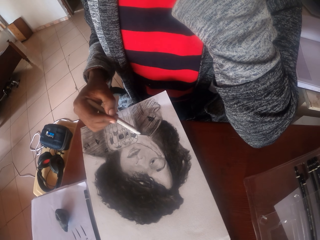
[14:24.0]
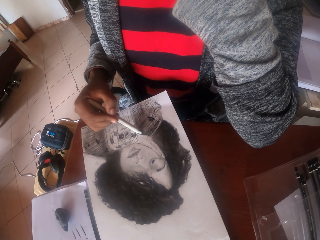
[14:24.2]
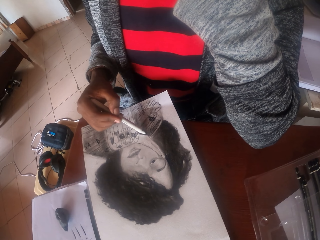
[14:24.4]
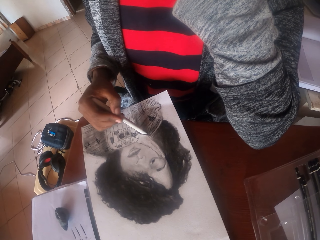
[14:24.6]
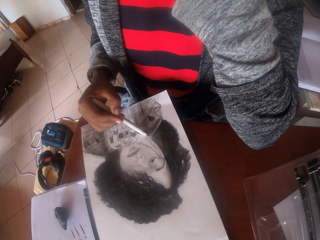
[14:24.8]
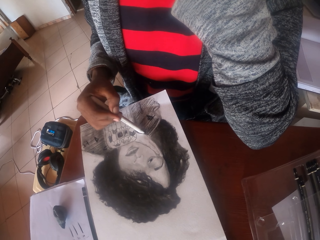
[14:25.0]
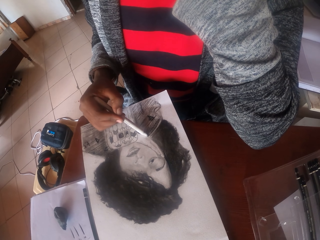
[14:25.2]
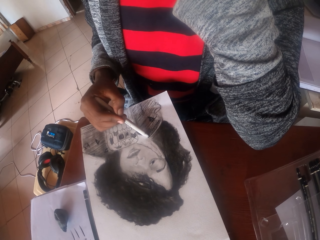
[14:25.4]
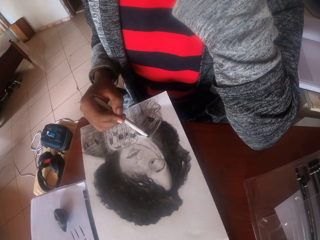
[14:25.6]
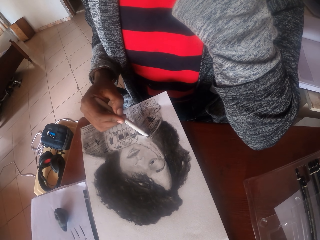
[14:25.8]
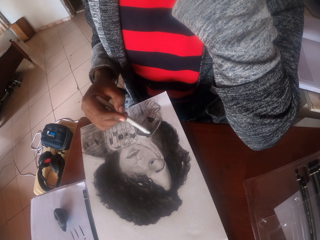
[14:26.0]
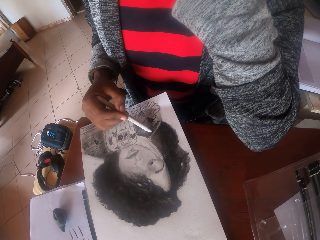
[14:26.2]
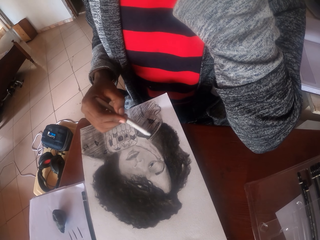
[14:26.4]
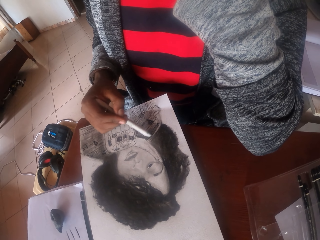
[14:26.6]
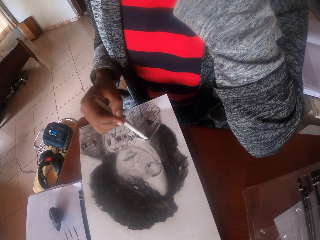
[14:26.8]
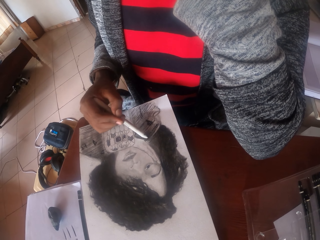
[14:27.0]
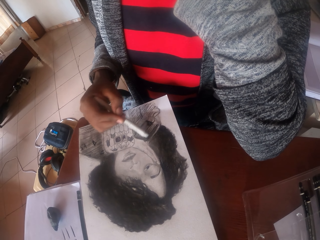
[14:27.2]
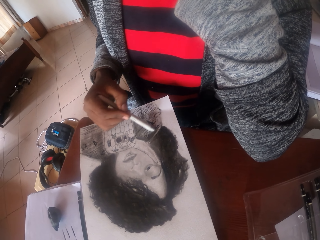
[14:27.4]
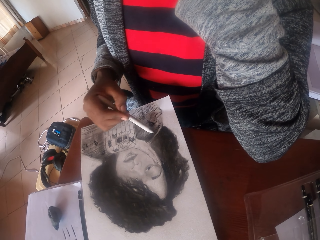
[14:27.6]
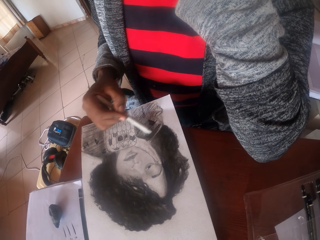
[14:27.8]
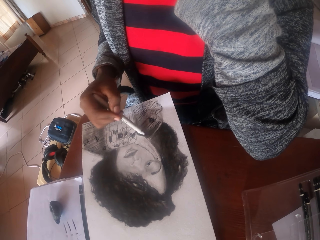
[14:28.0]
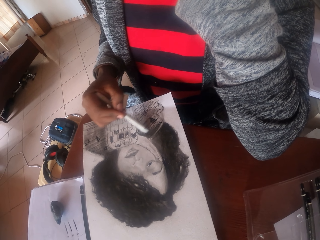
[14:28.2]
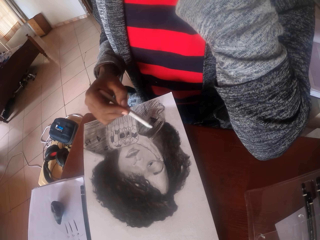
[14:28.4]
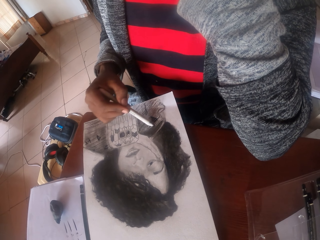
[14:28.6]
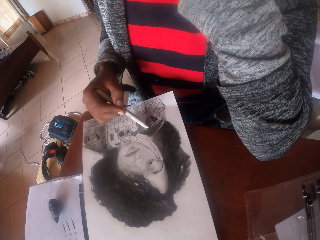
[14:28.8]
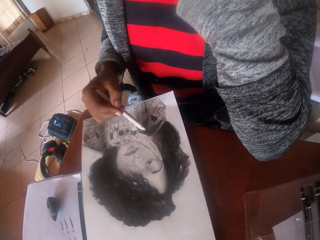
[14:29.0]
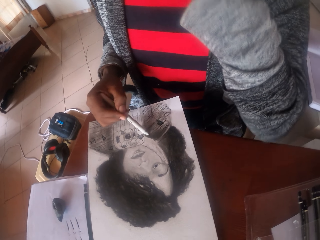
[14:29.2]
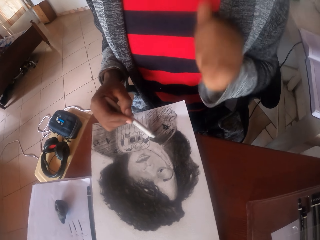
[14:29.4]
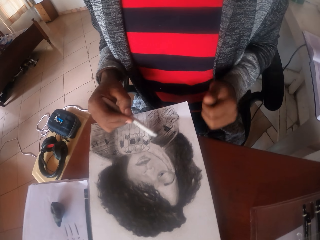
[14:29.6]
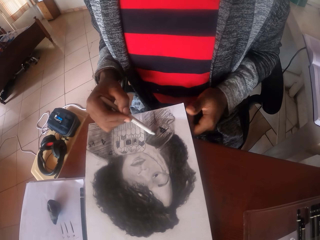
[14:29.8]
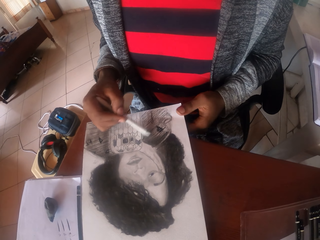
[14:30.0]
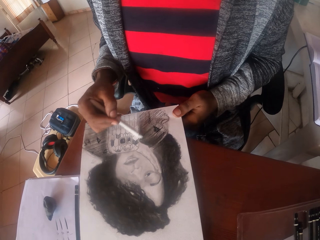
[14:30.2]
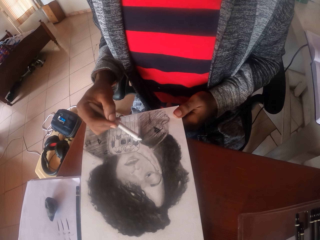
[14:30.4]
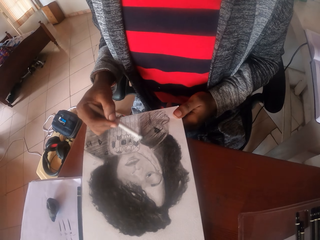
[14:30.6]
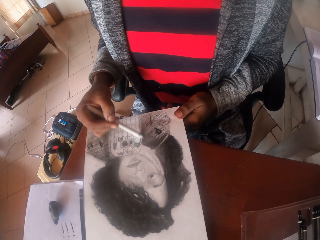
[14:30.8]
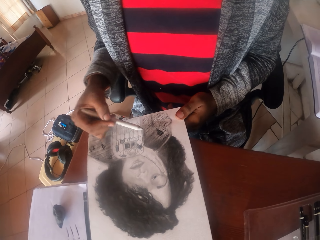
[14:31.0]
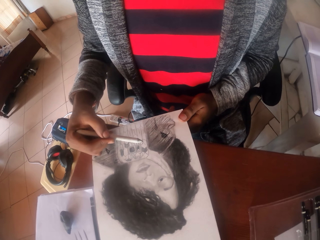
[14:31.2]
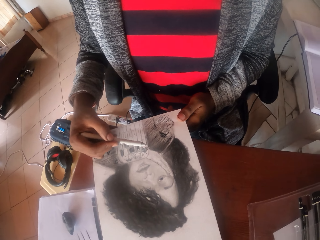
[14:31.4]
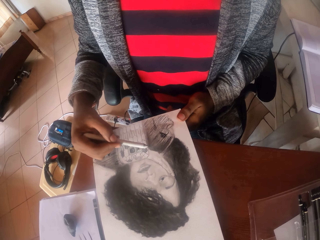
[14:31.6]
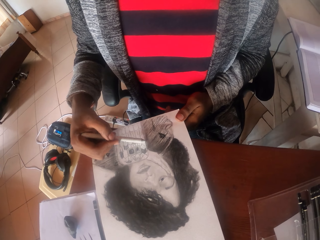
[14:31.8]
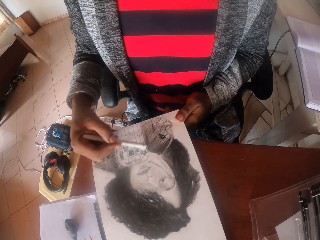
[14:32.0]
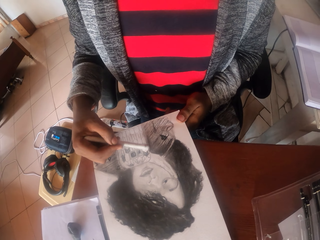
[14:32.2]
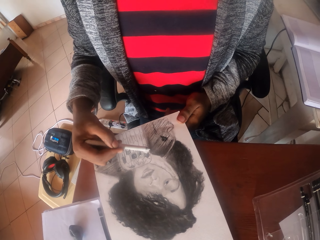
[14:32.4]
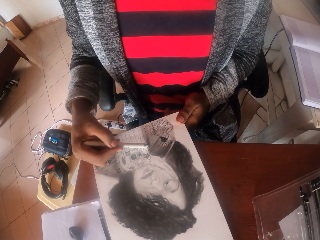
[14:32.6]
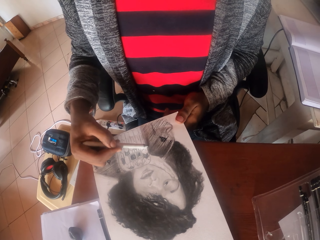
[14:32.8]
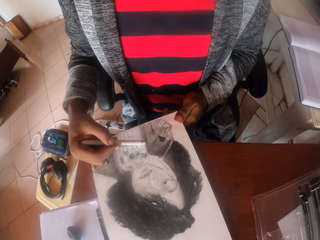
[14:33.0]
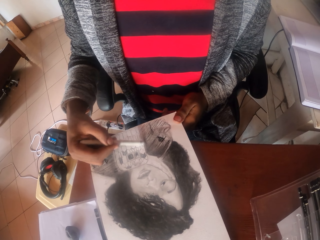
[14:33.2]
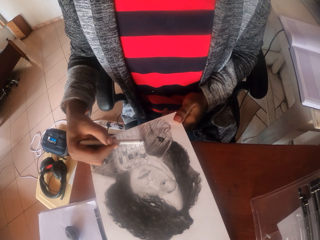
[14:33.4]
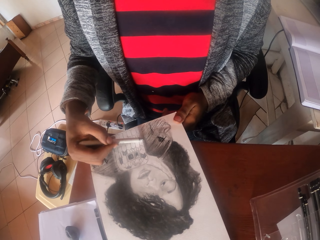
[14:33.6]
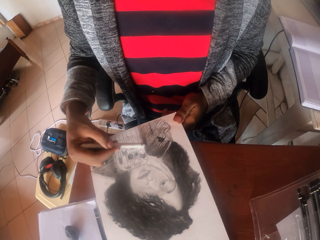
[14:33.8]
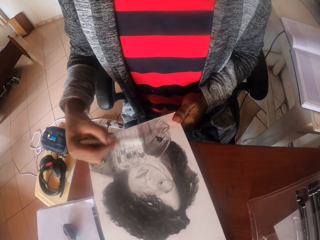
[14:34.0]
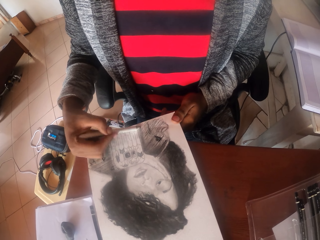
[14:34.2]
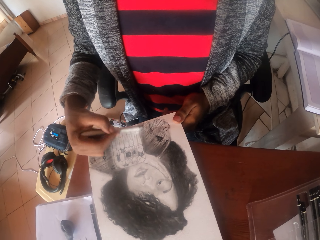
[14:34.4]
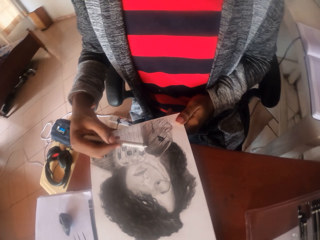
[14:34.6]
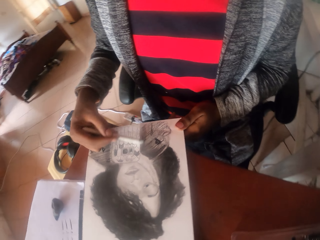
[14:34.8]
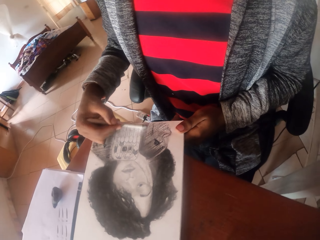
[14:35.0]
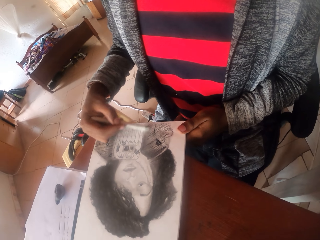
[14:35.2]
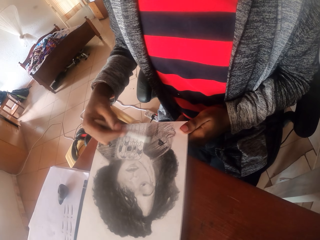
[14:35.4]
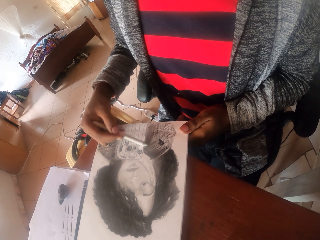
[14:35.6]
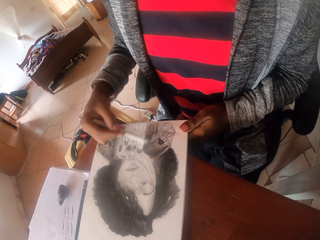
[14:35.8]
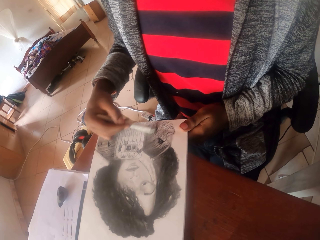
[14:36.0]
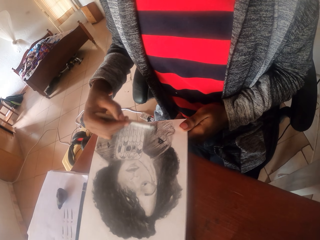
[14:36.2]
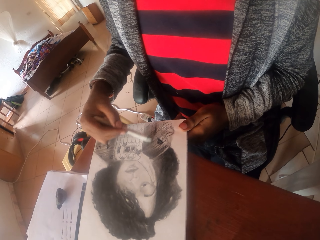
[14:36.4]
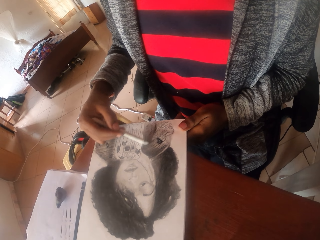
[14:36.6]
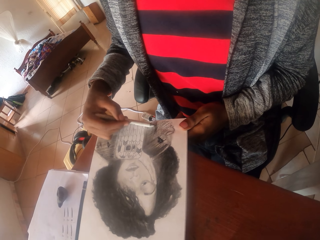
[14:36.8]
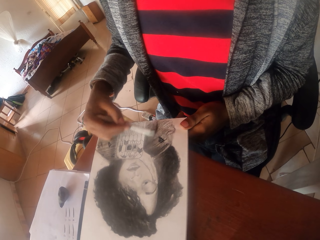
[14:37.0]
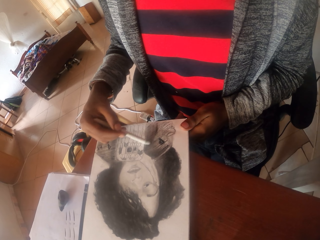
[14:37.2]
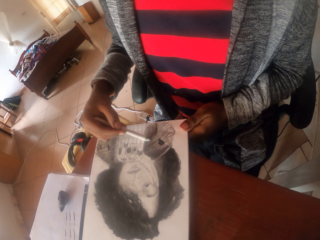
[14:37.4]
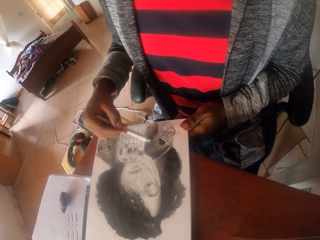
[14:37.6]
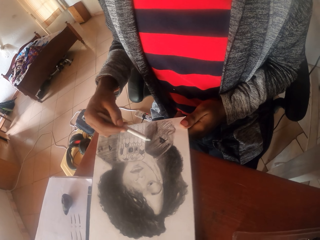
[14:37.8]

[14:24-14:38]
The camera wearer touches the paper. They write on the paper.

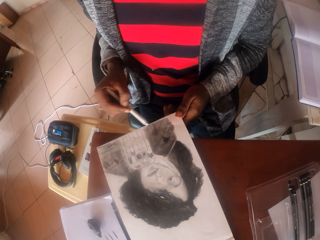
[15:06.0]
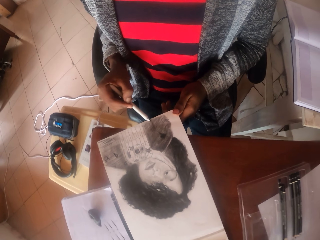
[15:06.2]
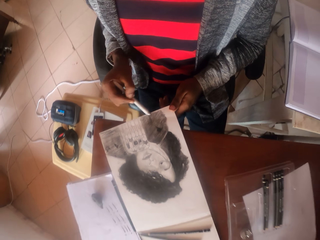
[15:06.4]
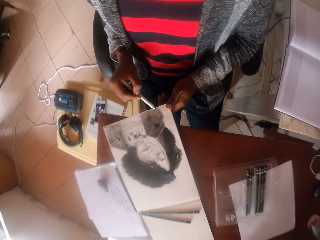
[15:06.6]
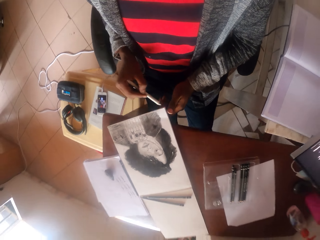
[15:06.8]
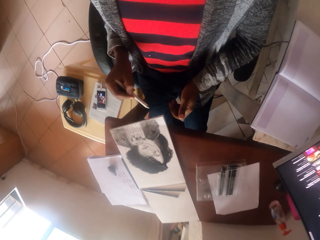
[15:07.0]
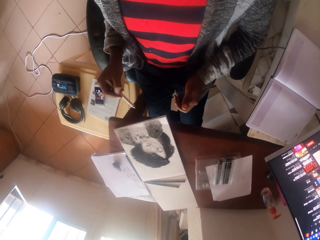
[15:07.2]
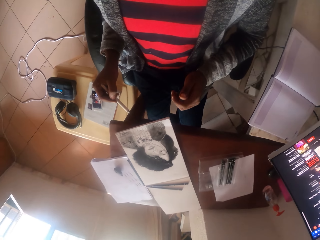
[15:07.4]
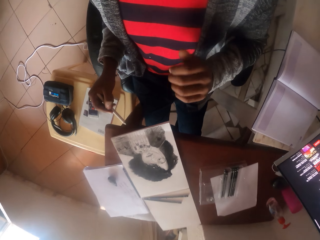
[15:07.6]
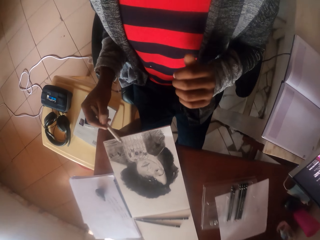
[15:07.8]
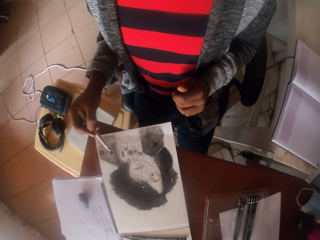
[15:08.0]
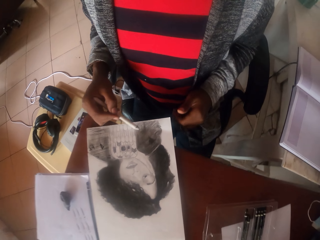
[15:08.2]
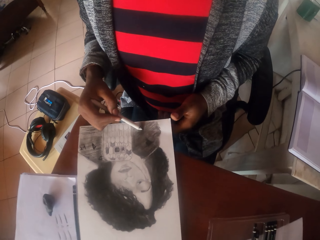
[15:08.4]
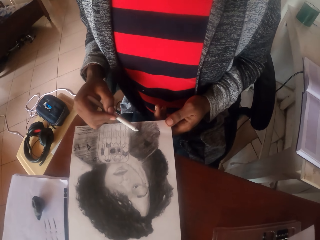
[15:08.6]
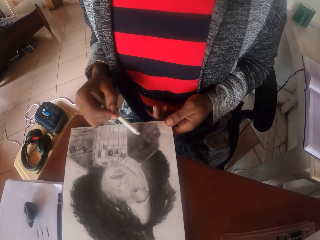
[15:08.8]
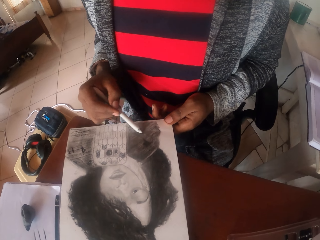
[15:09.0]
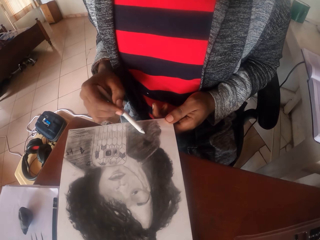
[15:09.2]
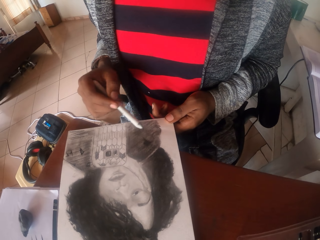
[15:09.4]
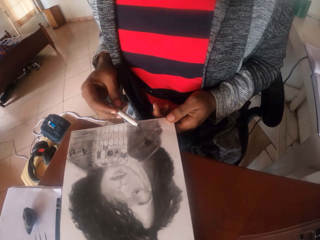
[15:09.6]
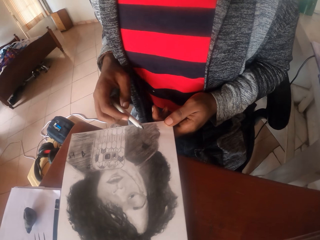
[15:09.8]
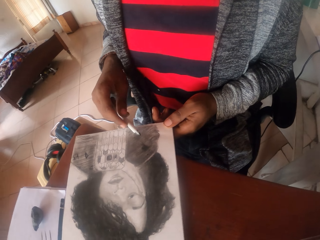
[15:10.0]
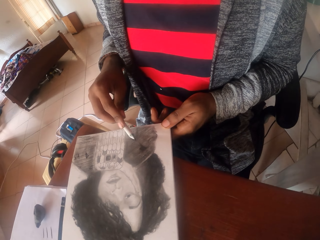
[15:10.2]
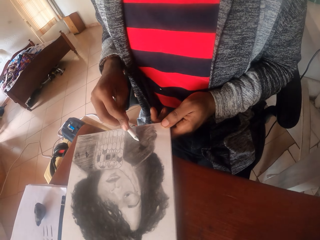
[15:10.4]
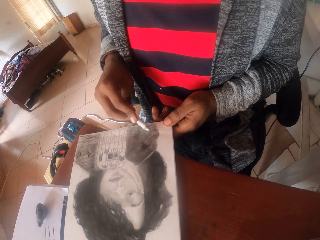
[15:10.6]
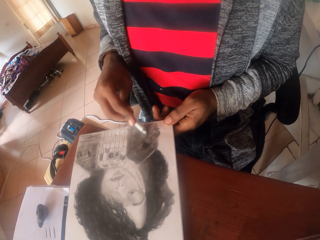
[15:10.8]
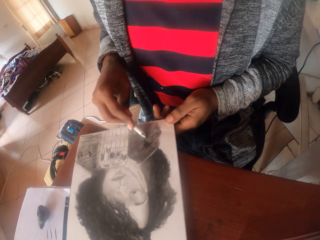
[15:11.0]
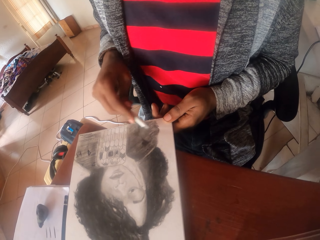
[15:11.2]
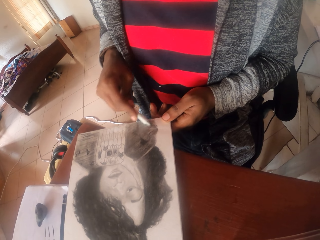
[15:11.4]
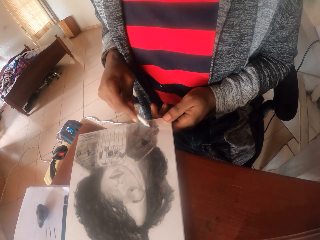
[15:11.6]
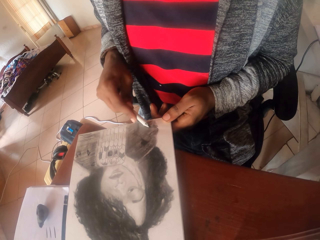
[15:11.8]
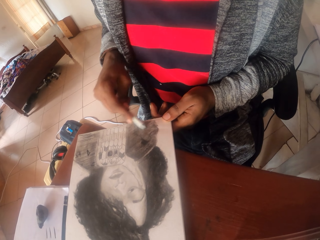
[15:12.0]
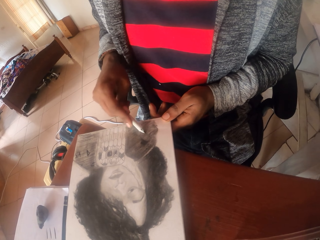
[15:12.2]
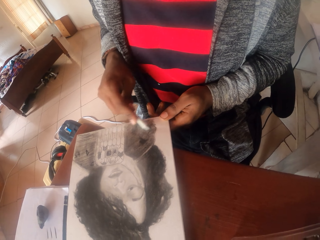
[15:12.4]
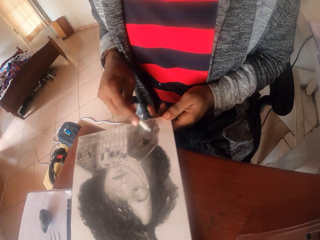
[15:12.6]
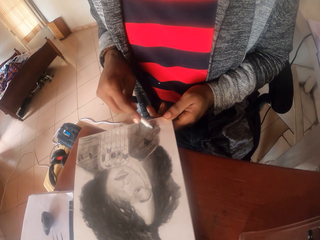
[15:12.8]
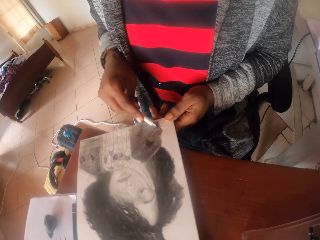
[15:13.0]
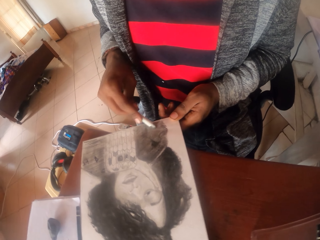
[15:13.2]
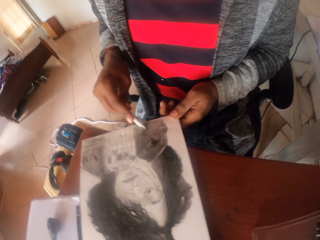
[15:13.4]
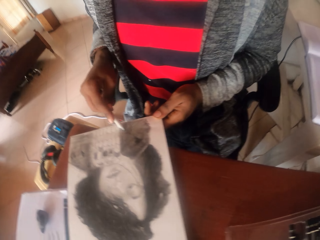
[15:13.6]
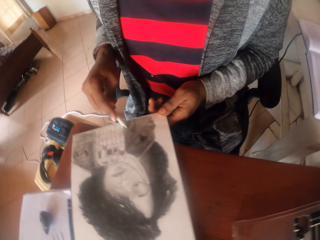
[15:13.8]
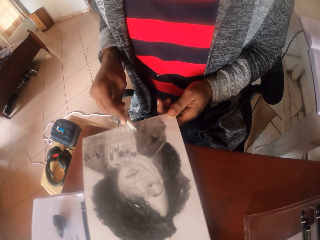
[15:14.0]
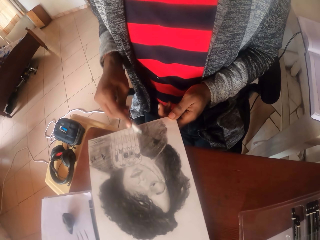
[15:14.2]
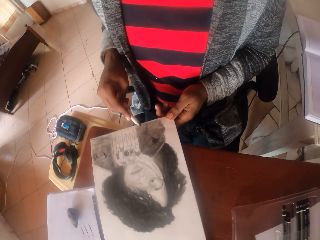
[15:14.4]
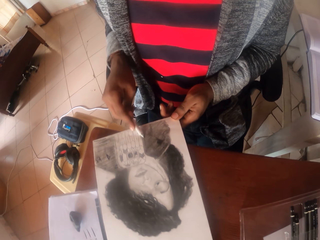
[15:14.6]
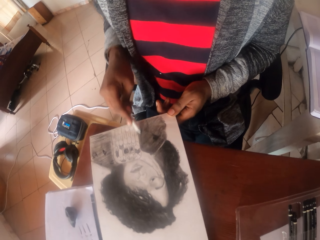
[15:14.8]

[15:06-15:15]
The camera wearer looks at the drawing. They look around. They color the drawing. They write on the paper.
